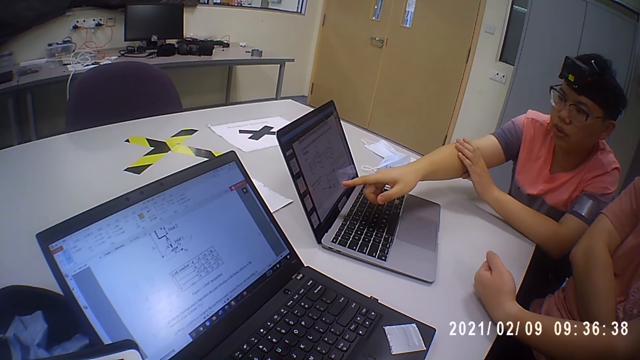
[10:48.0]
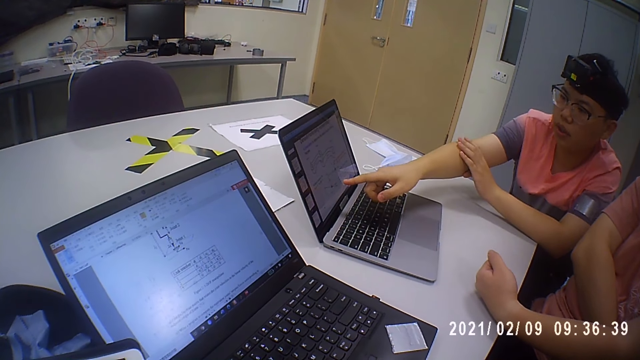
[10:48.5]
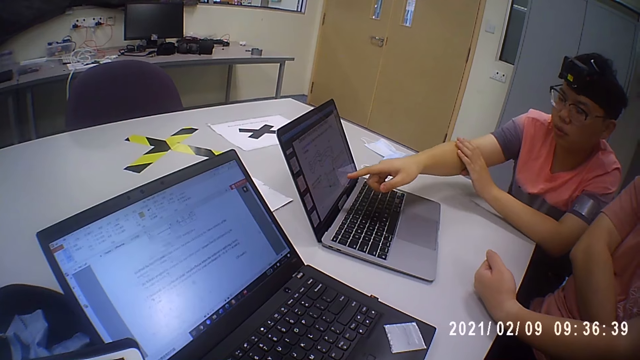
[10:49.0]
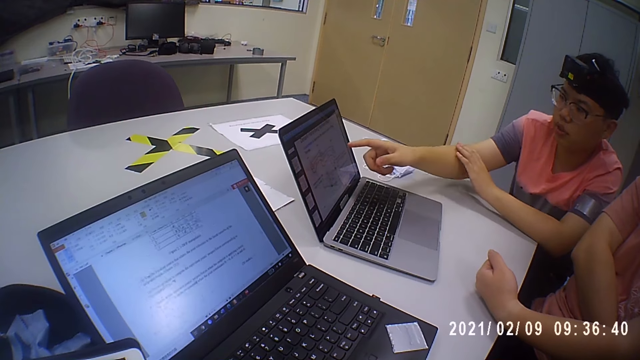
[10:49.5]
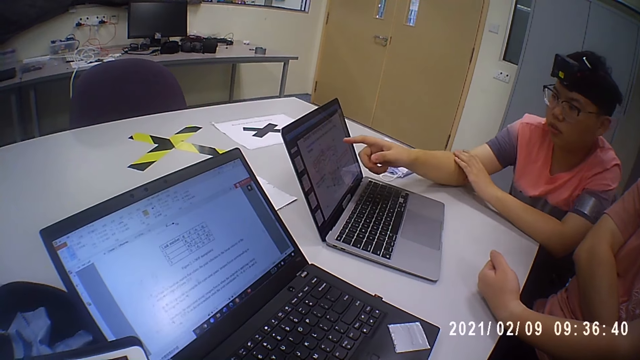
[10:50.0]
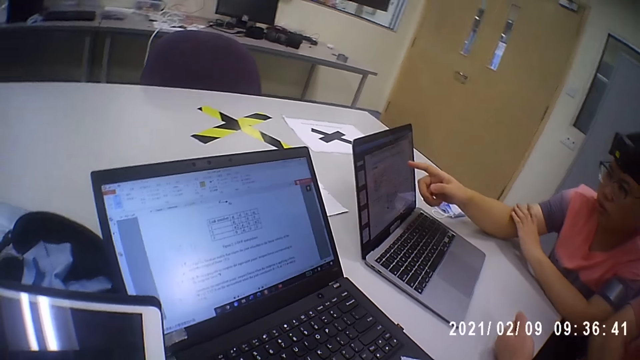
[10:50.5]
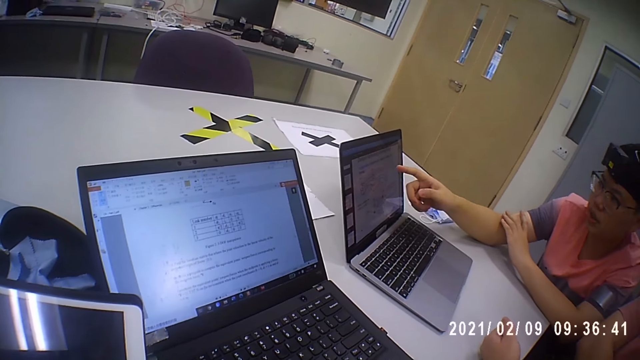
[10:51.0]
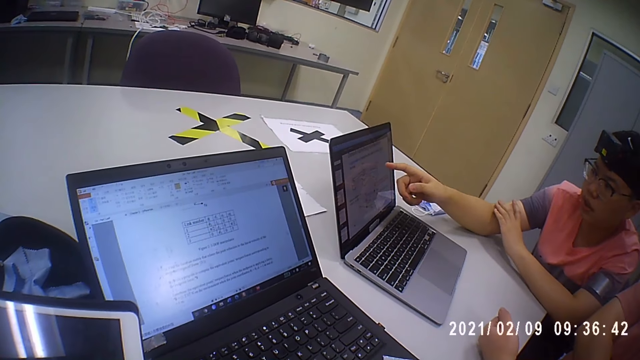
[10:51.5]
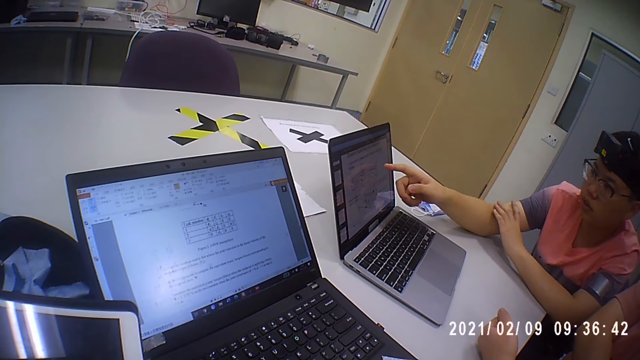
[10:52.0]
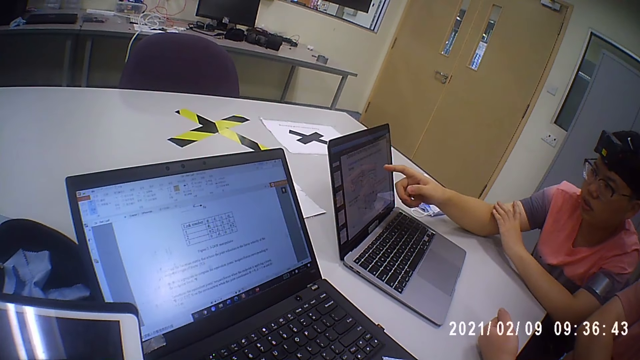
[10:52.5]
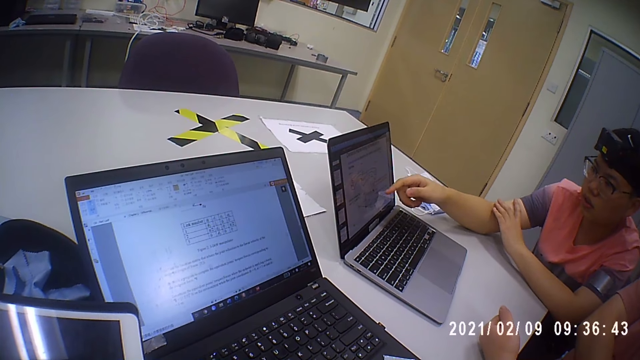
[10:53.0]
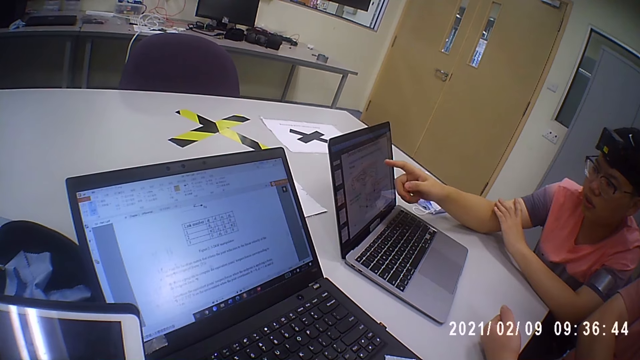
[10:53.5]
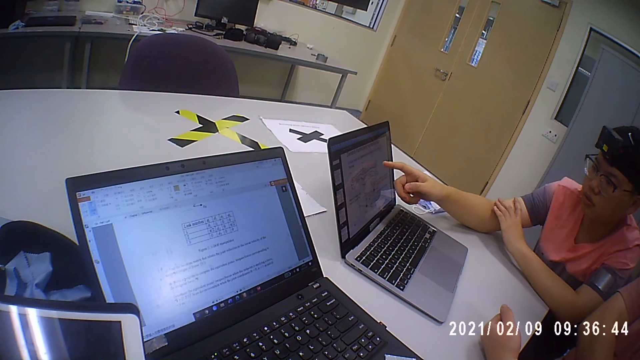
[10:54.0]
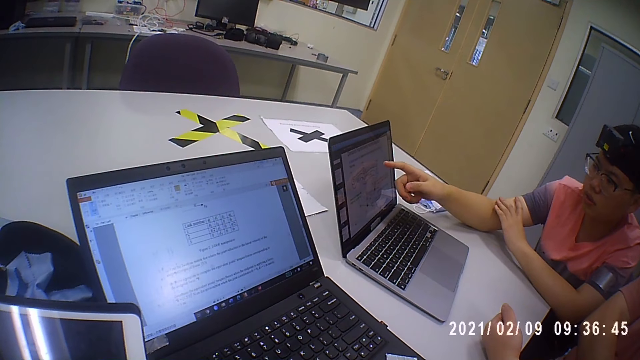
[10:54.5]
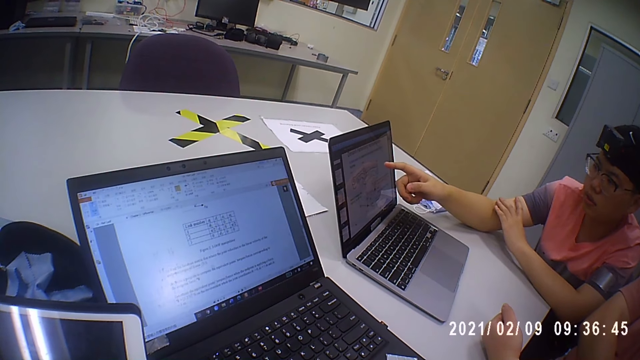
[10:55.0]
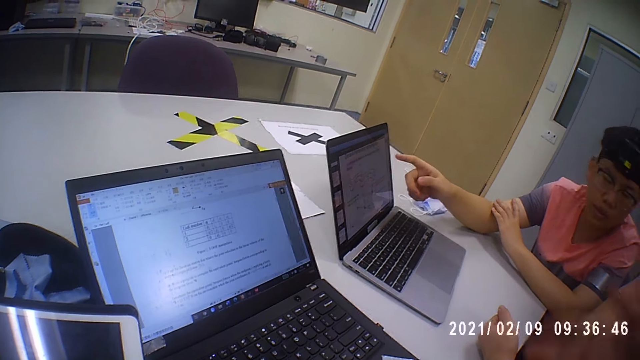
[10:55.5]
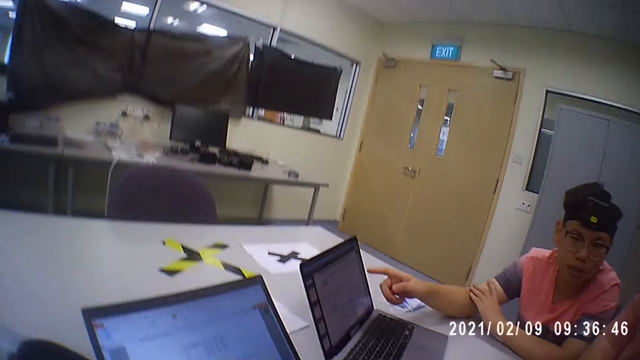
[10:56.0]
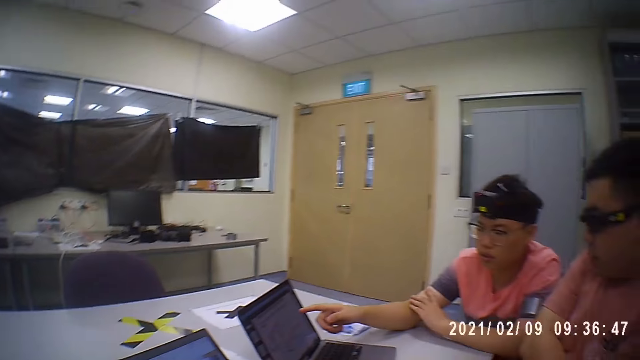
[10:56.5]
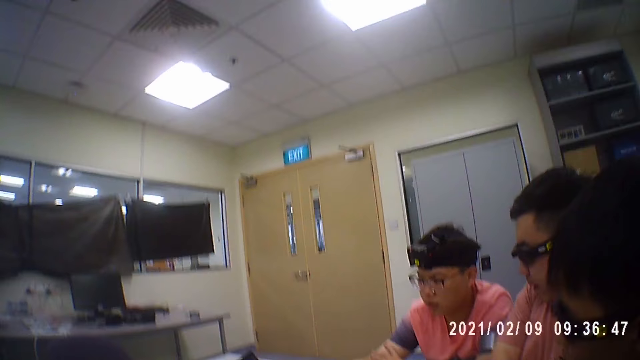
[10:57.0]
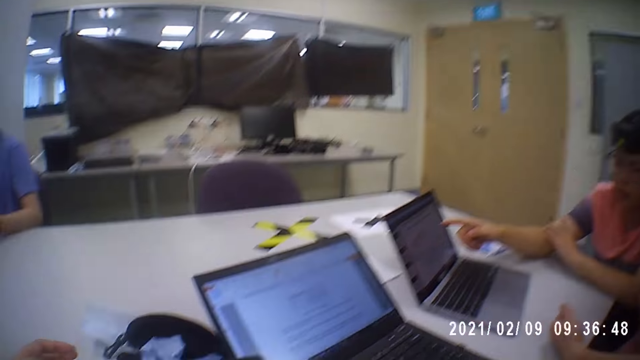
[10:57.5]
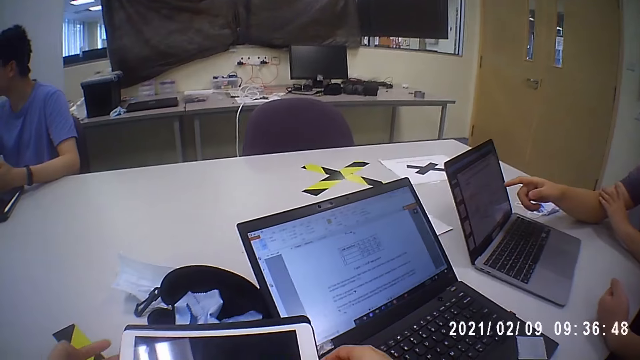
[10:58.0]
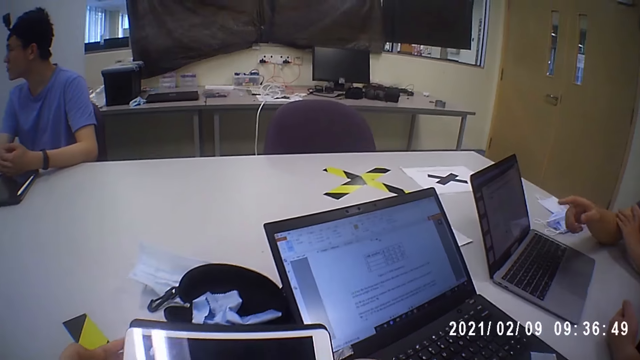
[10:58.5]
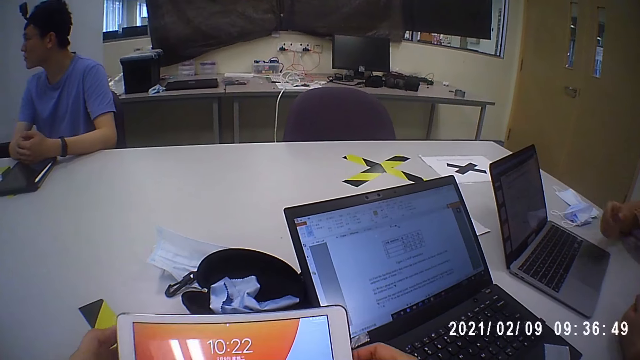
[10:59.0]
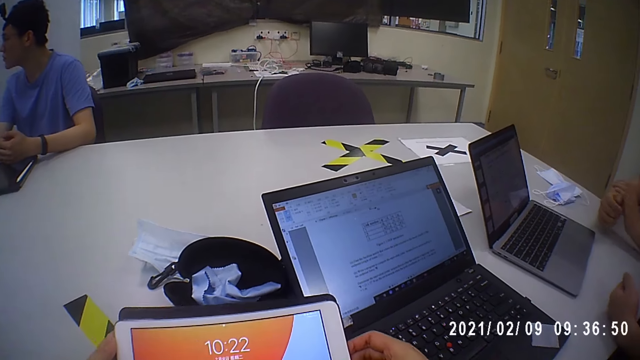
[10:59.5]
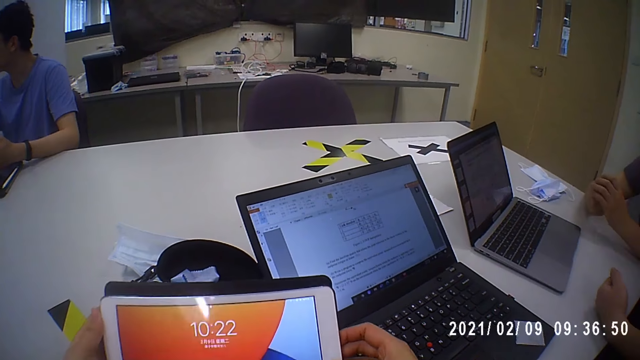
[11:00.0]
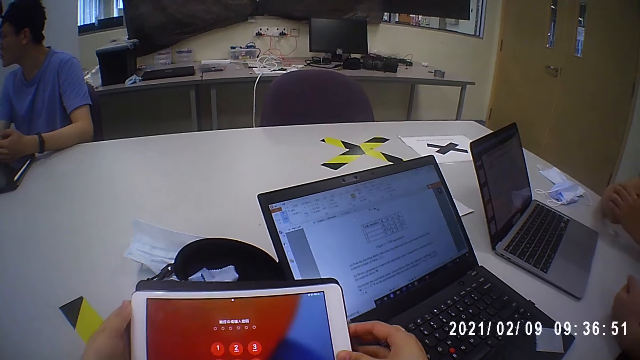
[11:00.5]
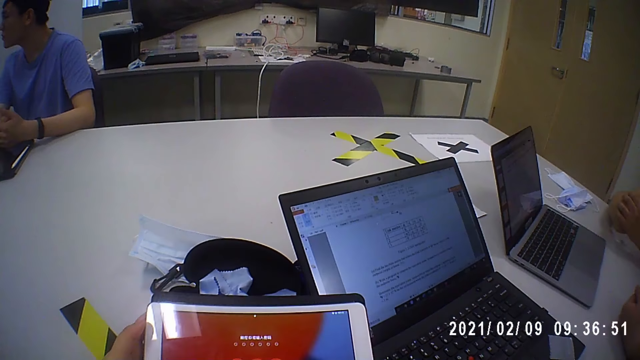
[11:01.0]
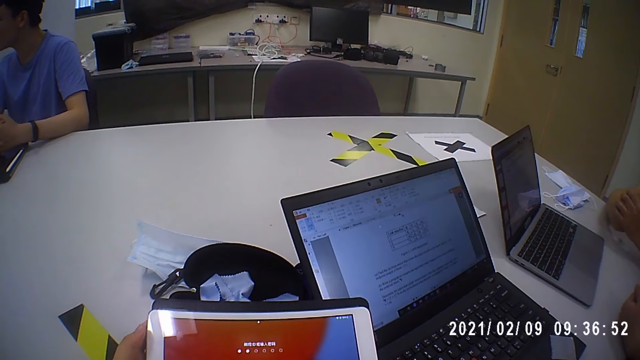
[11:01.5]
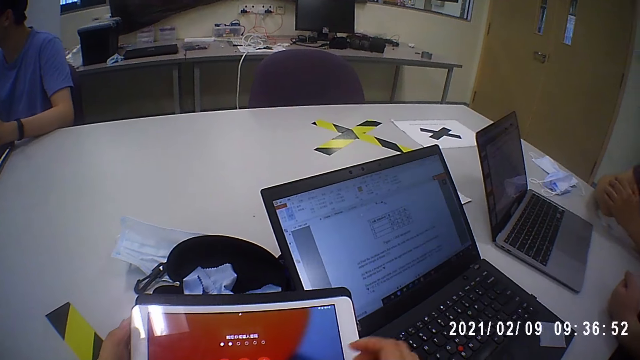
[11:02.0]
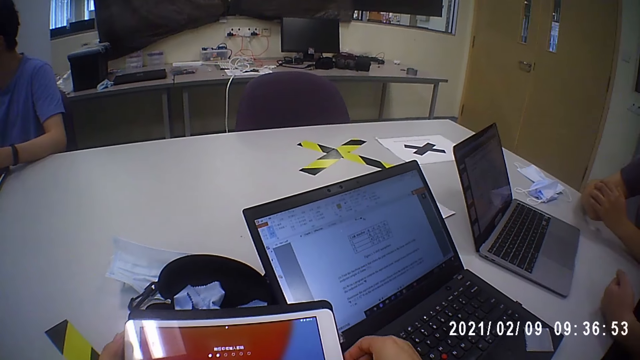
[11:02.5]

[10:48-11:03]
A man points at the laptop. Another man interacts with the first man. The camera wearer holds a tablet computer with both hands. She operates the tablet. She holds the tablet computer with her left hand. She holds the tablet computer with both hands.

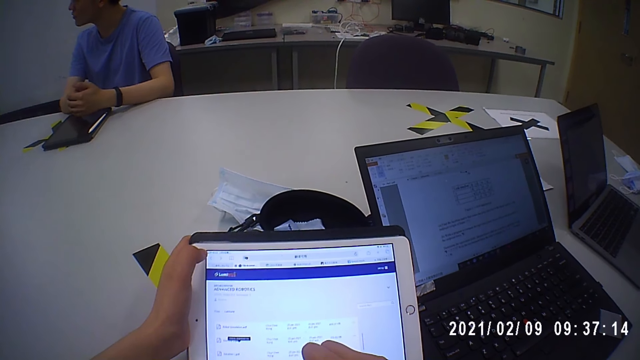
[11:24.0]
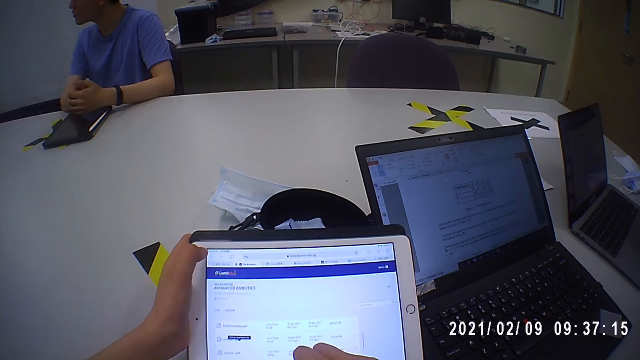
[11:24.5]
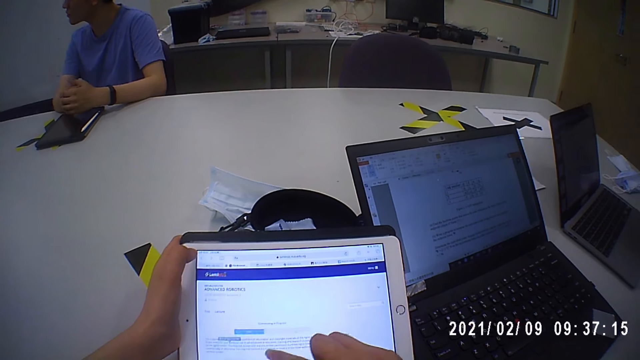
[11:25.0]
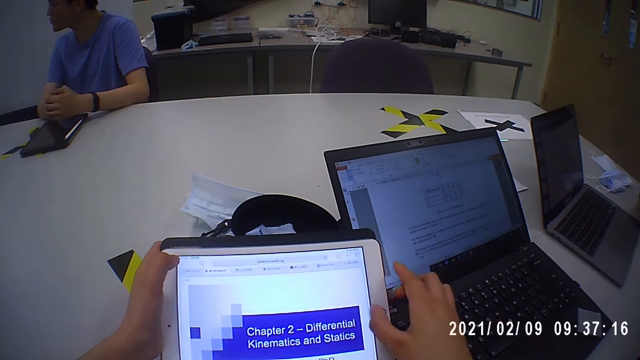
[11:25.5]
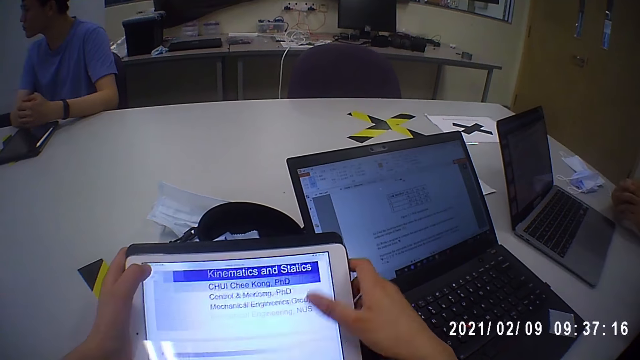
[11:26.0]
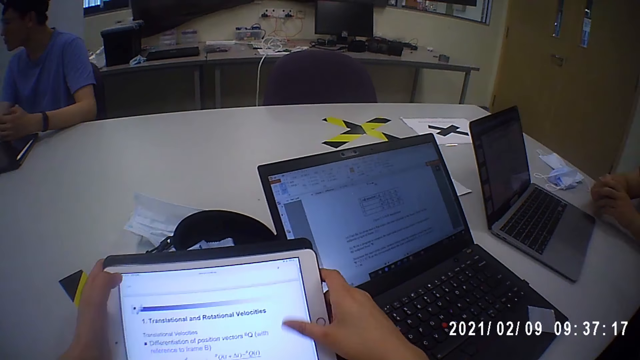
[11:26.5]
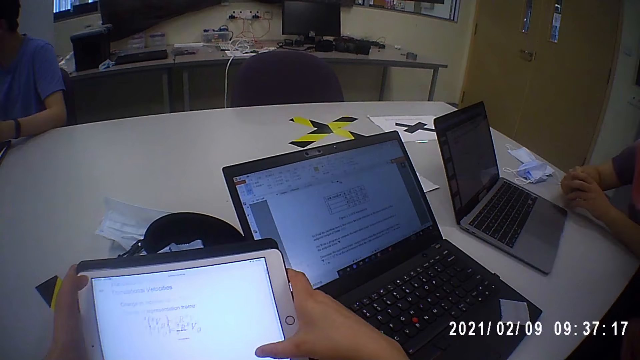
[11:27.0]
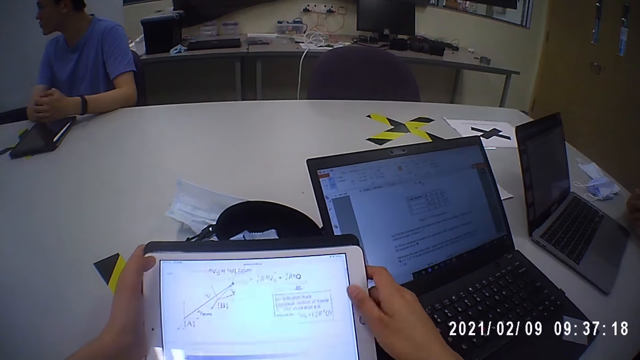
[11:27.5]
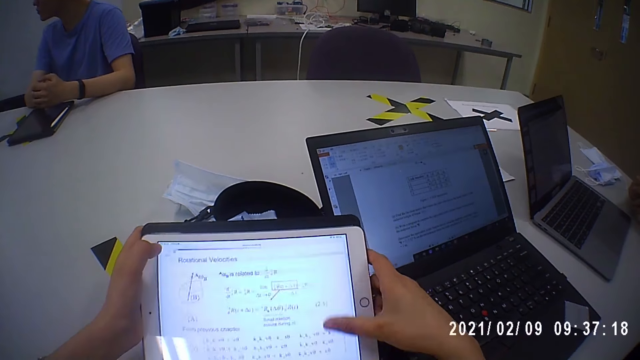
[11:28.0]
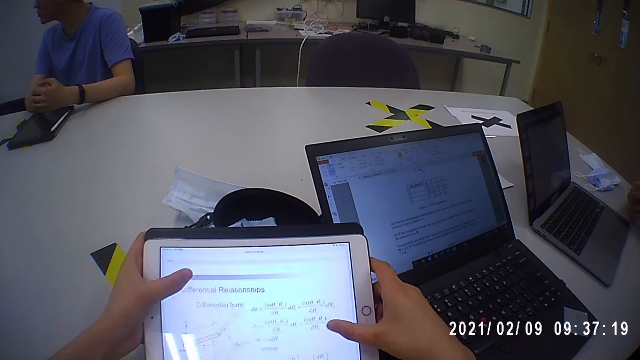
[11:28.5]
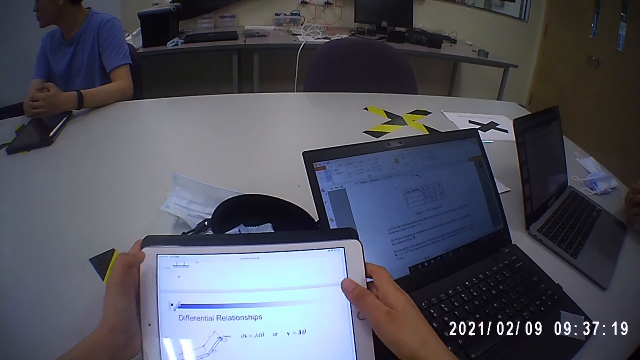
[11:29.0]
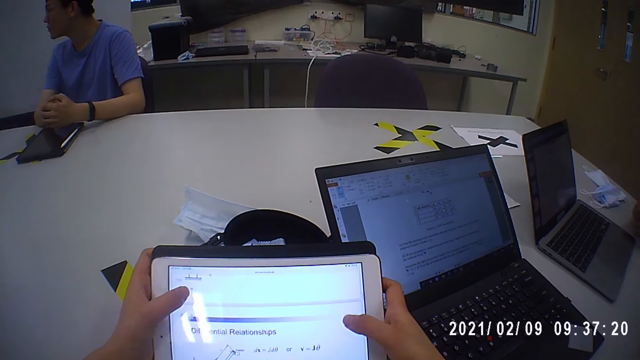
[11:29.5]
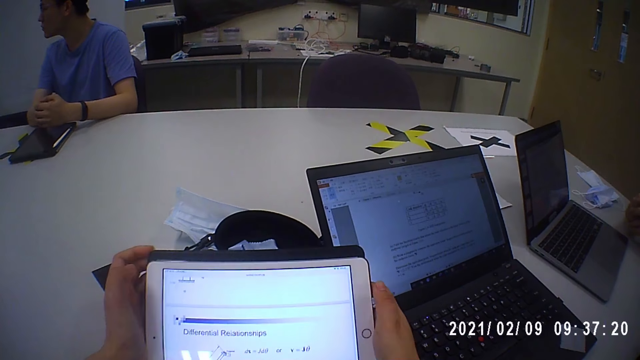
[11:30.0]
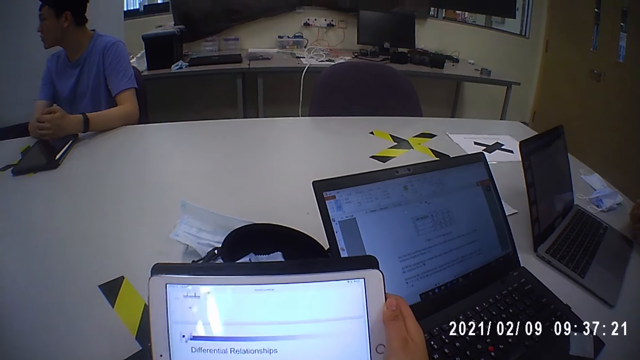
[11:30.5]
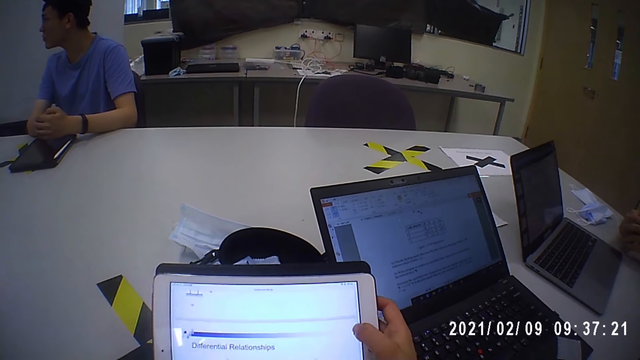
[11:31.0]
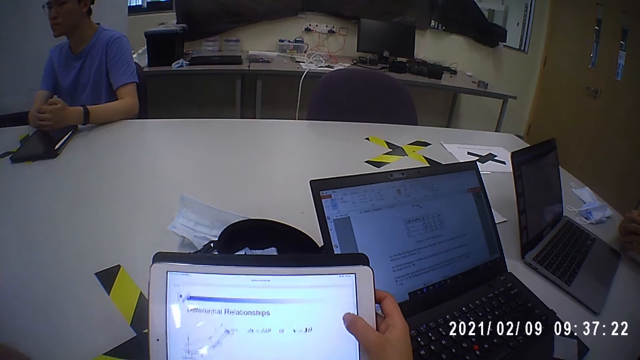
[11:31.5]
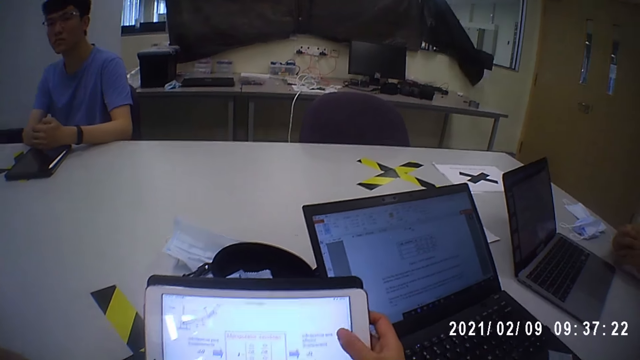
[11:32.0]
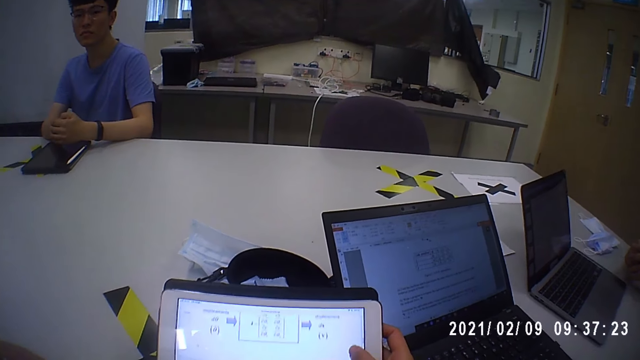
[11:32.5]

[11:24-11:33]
The camera wearer holds the tablet computer with both hands. She holds the tablet computer with her right hand. She lifts her left hand. She operates the tablet computer with her right hand.
